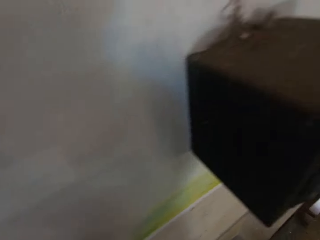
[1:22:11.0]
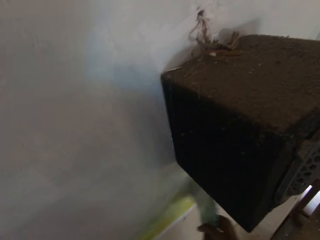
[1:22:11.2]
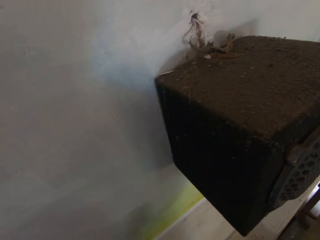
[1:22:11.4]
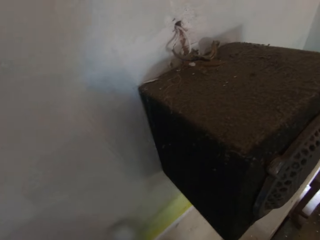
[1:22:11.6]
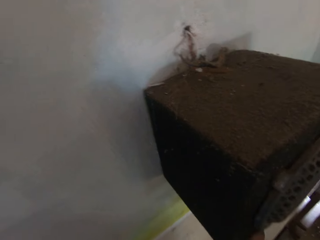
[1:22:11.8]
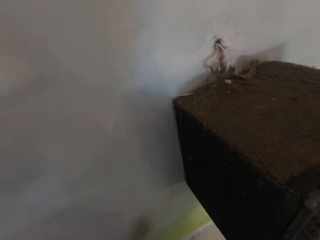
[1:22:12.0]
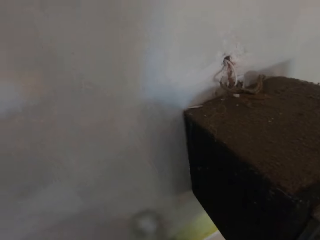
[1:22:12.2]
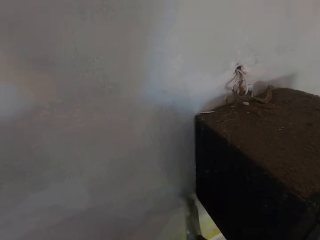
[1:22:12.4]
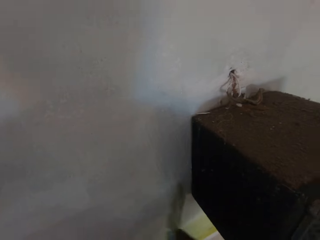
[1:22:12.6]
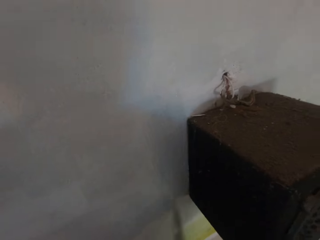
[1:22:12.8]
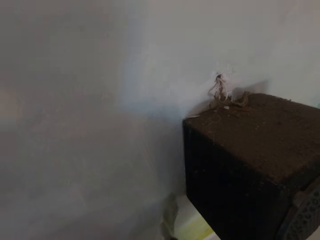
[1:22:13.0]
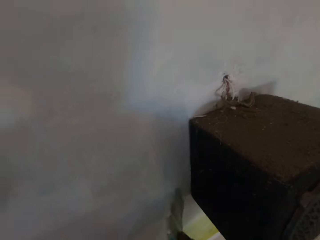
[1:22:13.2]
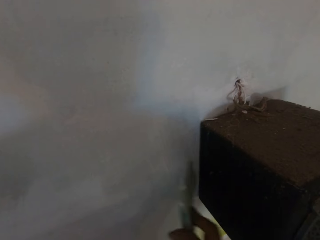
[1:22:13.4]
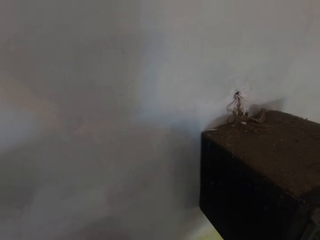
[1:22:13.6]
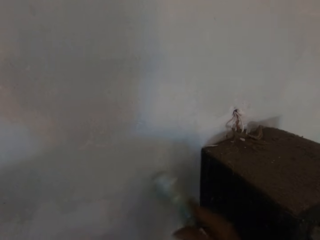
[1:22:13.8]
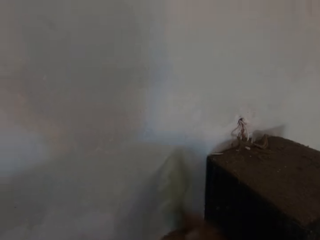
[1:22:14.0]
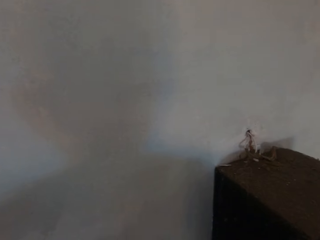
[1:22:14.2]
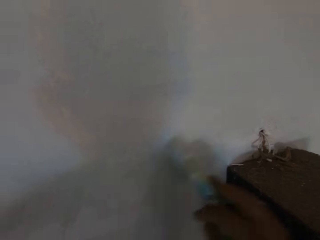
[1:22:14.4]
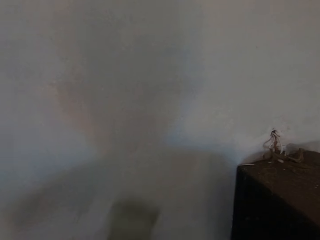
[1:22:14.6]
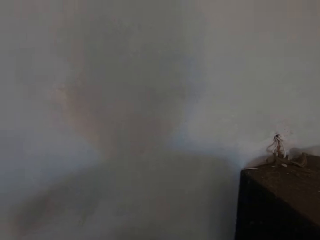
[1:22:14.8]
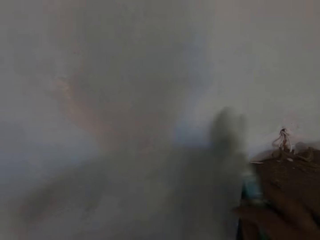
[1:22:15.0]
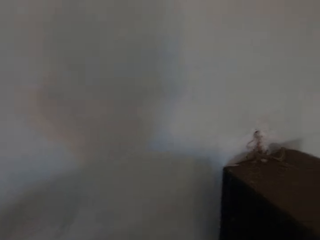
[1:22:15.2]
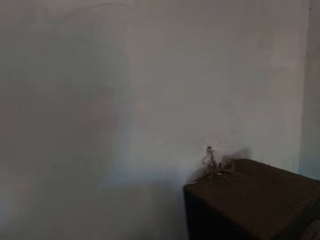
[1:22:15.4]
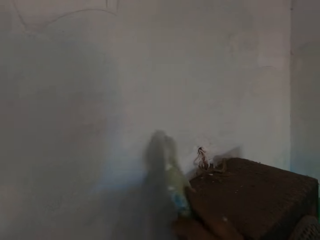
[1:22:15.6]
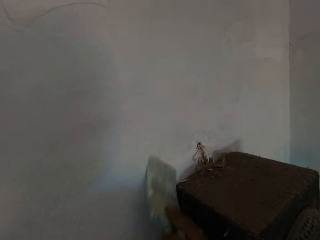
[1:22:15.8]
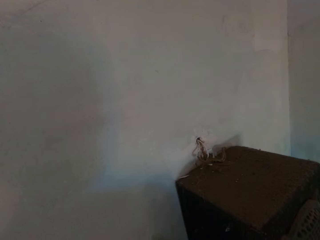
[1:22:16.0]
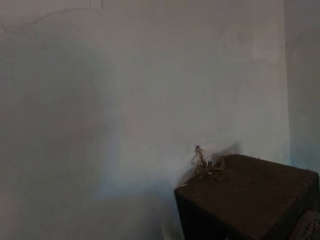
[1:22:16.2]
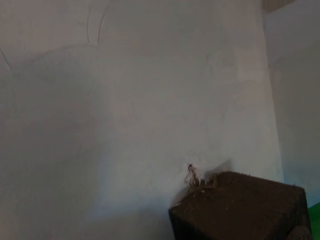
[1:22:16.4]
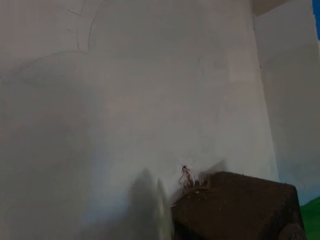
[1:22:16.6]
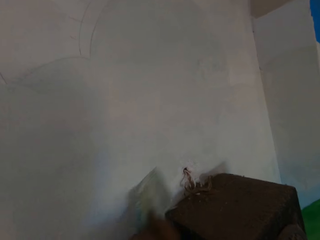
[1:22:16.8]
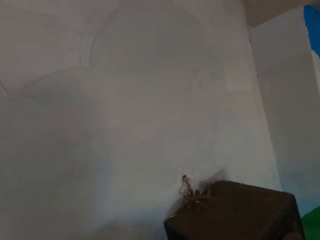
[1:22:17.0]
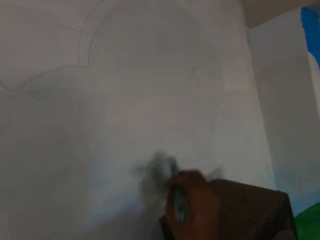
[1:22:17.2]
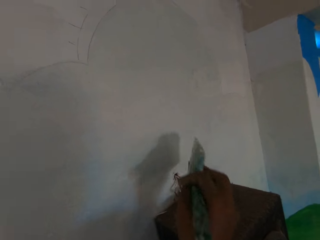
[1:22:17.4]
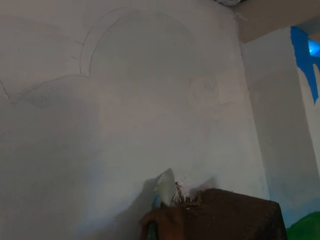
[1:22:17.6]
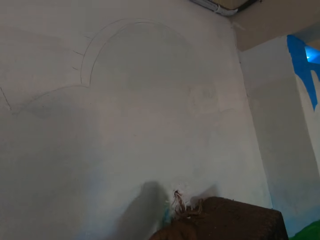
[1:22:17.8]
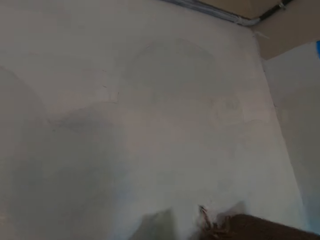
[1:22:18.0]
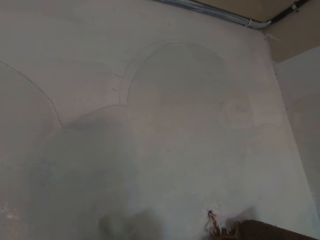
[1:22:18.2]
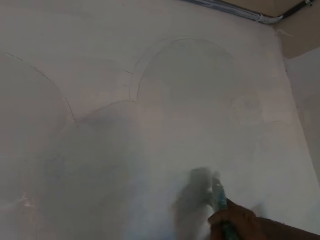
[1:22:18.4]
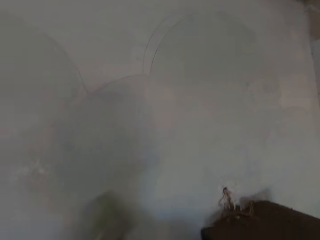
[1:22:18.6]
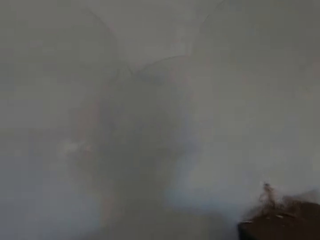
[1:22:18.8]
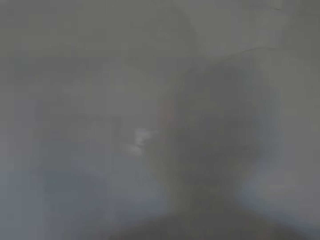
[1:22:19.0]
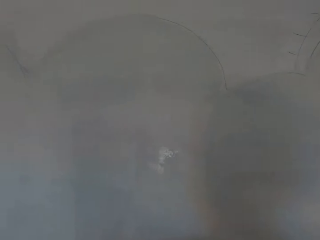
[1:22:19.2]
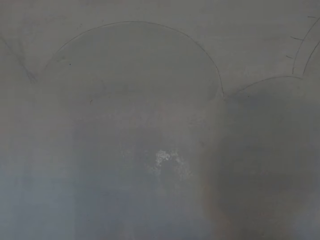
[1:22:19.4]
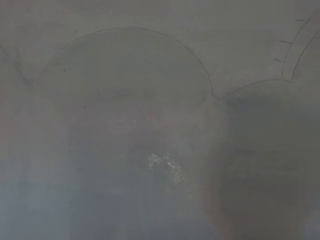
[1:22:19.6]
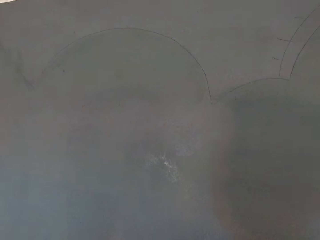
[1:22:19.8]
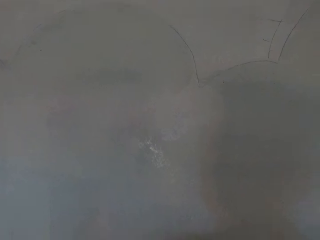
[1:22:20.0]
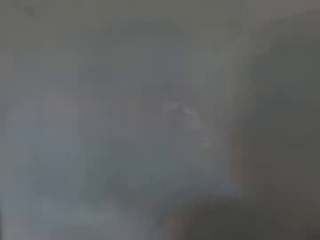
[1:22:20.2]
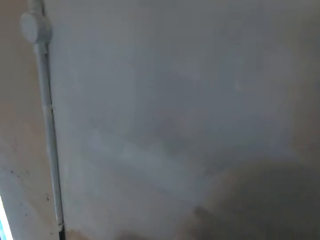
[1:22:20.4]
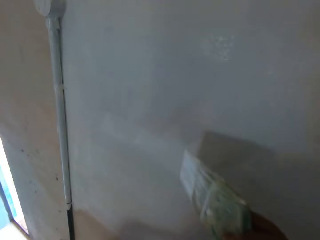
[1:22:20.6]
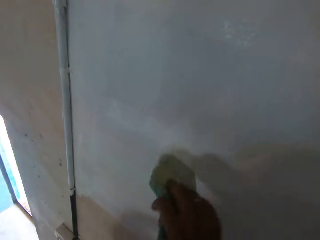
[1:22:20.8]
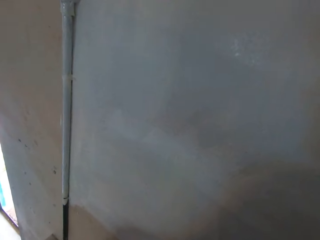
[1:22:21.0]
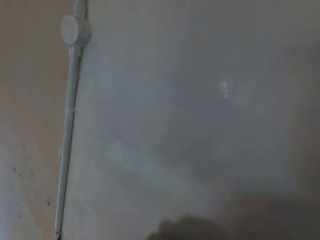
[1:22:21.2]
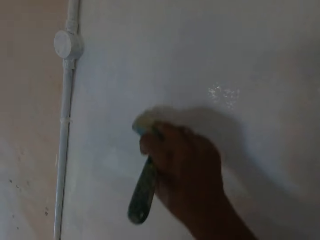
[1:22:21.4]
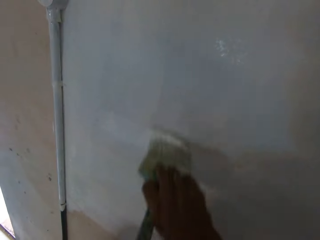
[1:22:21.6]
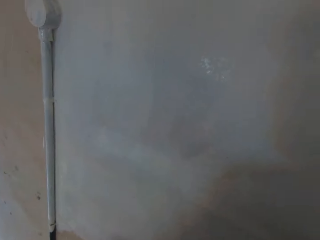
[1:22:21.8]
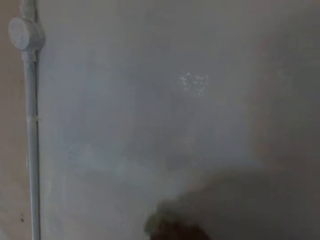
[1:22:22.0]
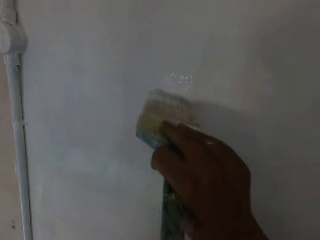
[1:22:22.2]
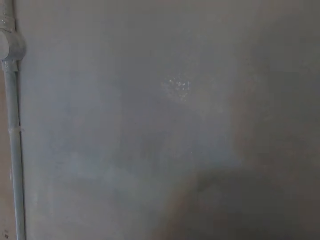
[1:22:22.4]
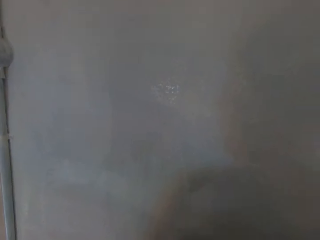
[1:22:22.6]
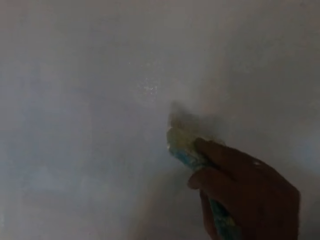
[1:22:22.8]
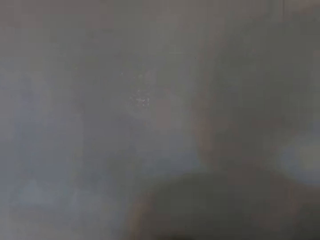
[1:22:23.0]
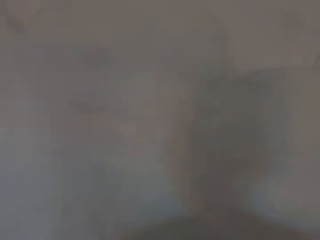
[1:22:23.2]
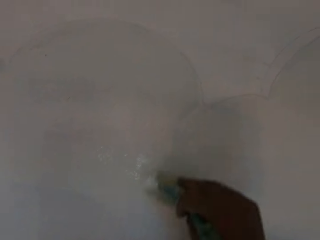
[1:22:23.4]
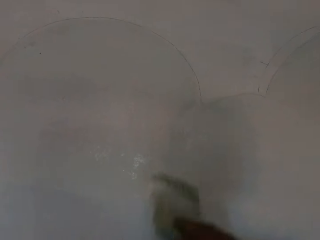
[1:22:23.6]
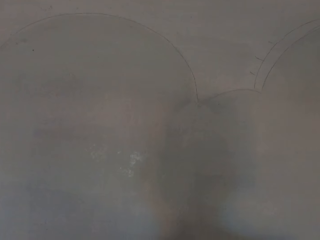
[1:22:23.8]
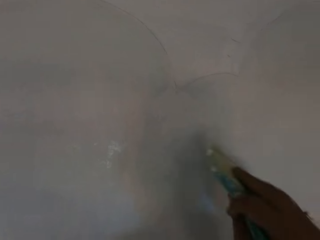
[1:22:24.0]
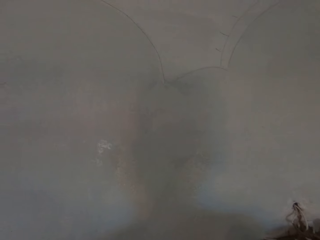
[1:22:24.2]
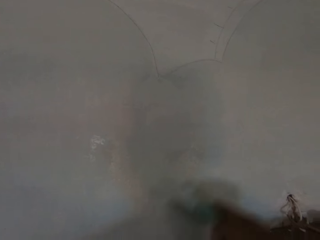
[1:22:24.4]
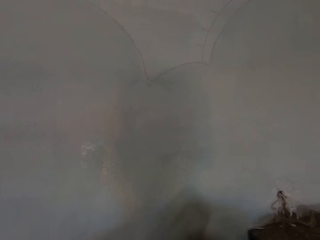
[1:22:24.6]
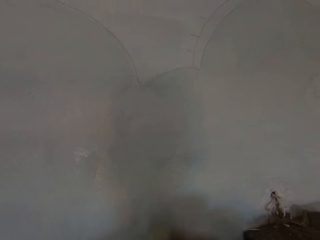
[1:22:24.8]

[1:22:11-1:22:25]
The camera wearer stops painting the wall. He paints the wall with the paint brush in his right hand.

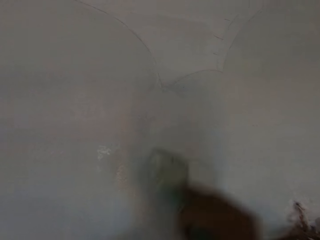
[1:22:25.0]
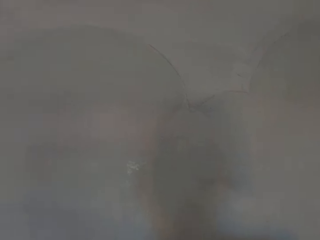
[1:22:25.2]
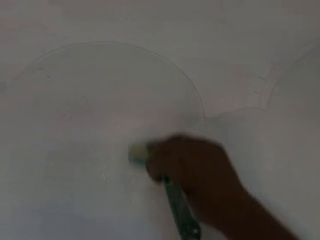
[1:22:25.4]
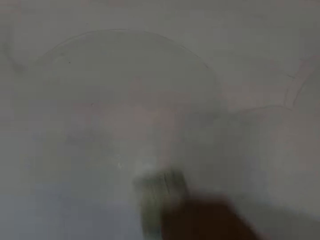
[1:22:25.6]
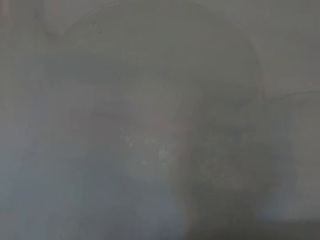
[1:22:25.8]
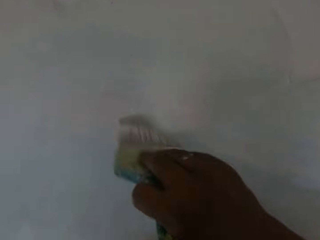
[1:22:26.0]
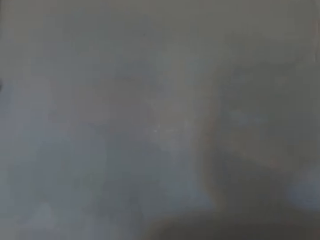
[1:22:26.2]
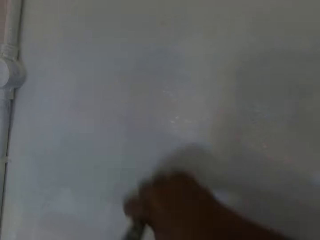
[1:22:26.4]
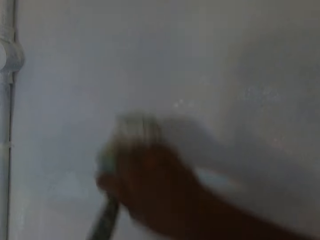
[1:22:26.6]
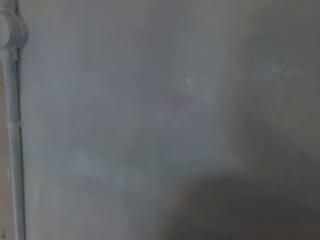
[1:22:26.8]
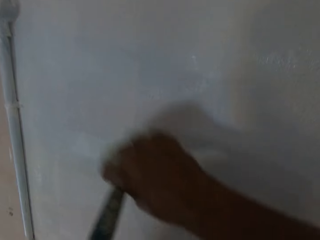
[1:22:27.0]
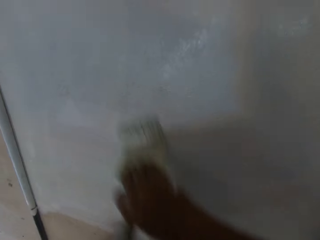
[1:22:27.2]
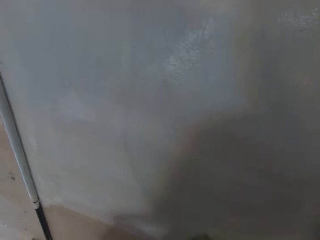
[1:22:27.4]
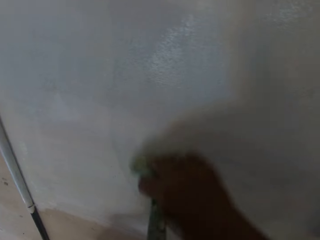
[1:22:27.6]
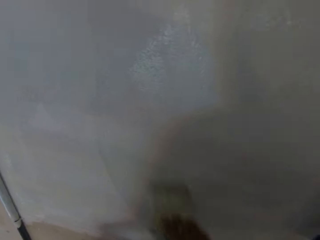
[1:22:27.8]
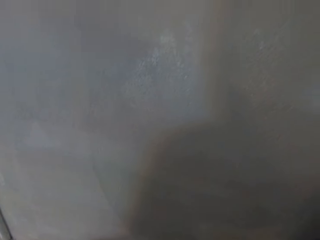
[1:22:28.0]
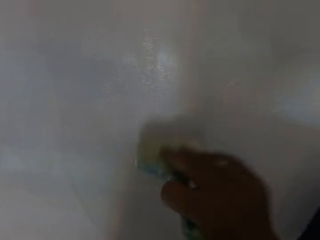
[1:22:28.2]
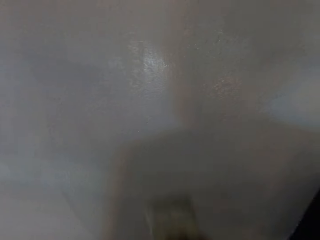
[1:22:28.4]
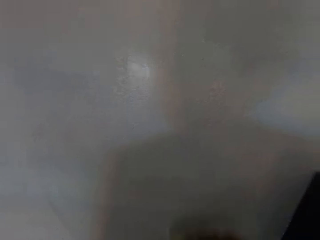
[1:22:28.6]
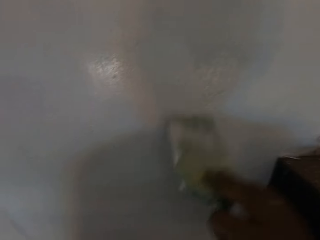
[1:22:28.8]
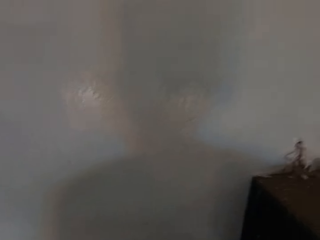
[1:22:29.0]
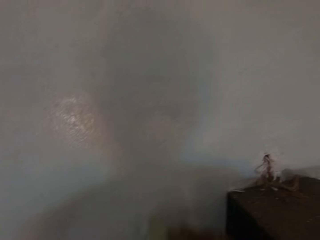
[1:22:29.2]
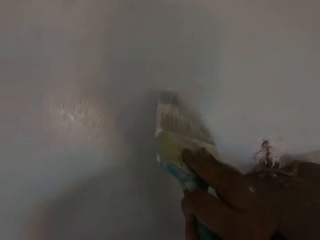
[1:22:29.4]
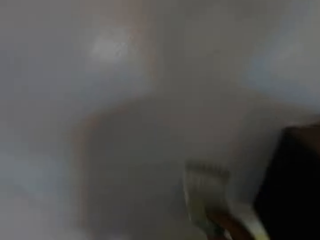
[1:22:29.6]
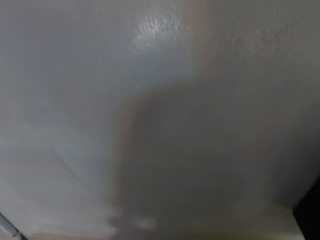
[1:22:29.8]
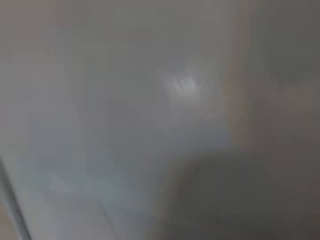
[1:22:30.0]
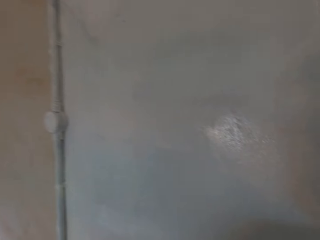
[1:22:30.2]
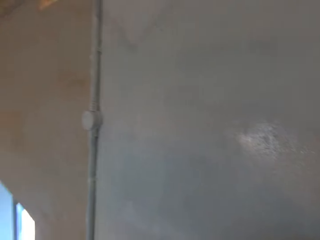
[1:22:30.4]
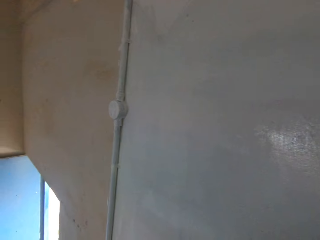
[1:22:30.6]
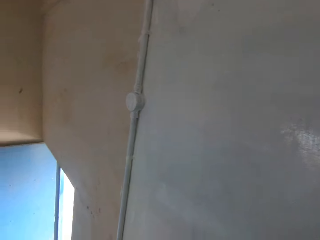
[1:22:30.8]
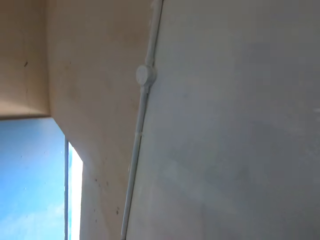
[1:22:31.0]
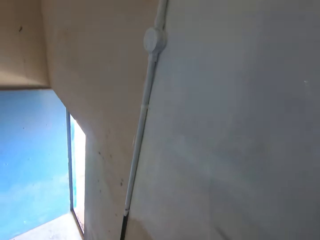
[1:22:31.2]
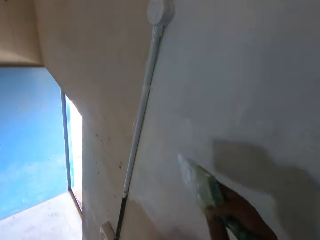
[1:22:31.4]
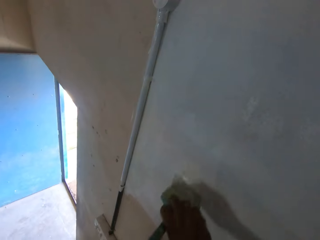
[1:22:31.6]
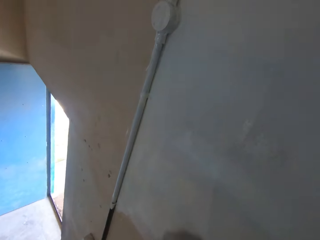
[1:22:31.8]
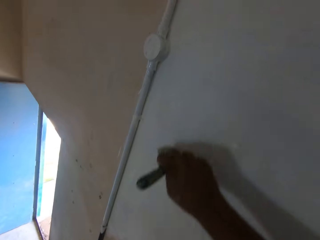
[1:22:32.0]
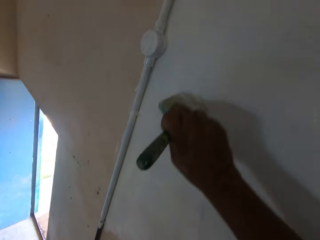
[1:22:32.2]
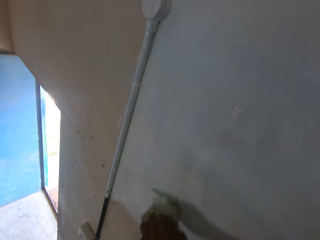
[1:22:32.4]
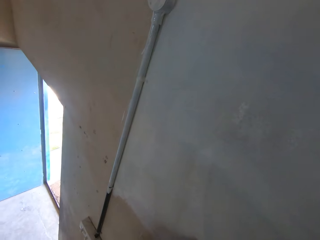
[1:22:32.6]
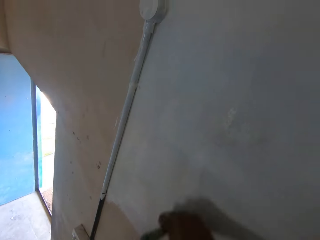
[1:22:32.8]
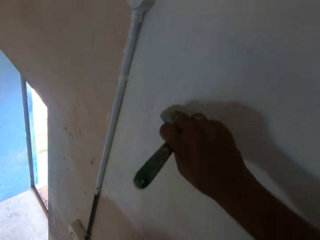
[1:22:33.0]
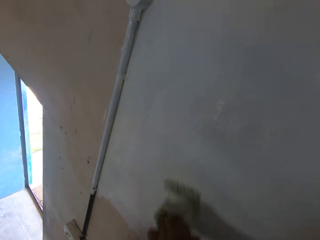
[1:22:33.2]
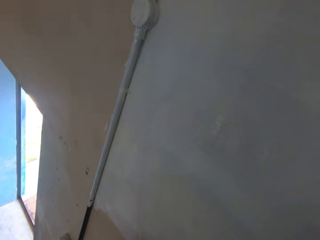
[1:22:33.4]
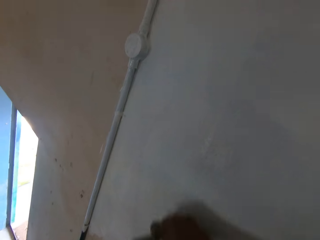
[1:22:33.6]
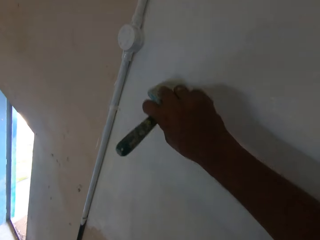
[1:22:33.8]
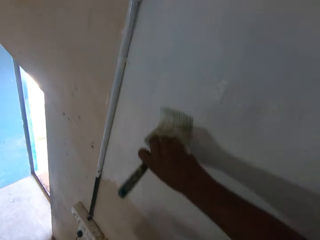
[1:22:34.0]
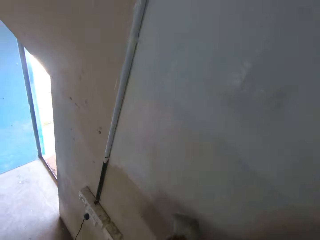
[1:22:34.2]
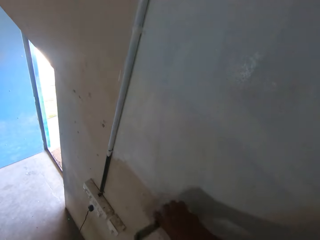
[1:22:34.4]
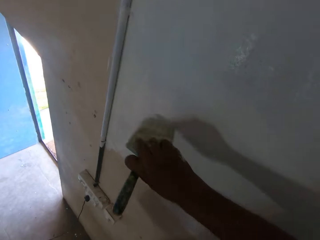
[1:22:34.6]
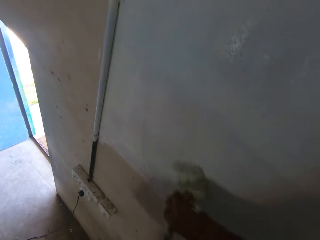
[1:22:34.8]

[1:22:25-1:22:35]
The camera wearer stops painting the wall. He paints the wall with the paint brush in his right hand.
